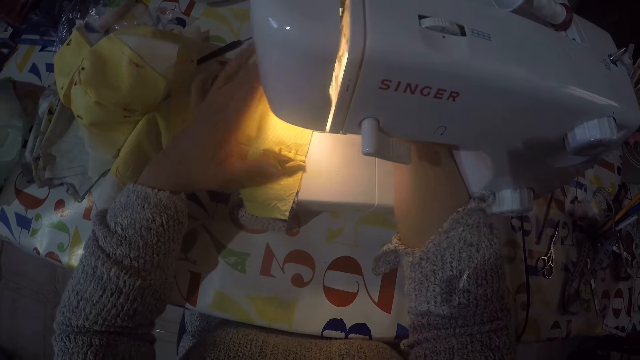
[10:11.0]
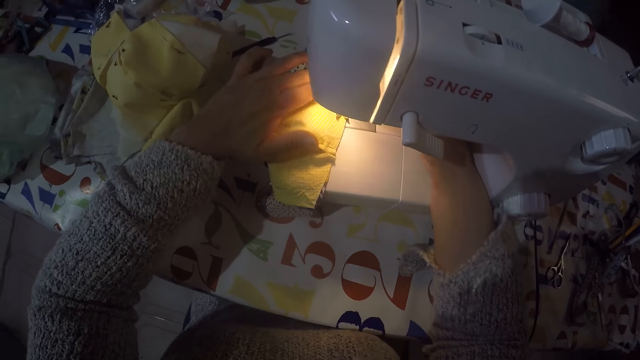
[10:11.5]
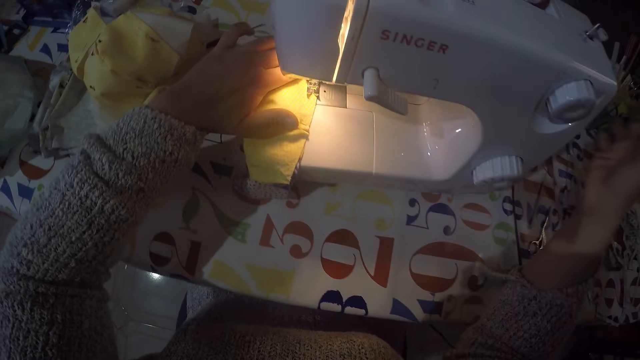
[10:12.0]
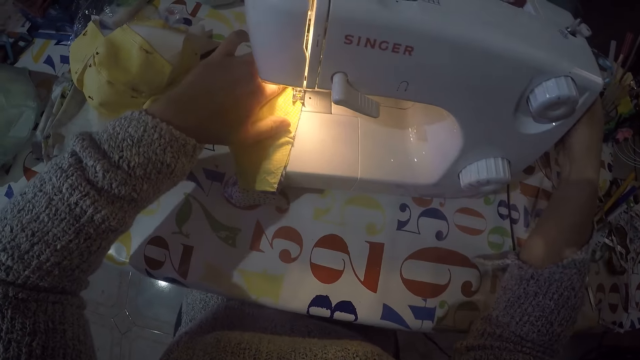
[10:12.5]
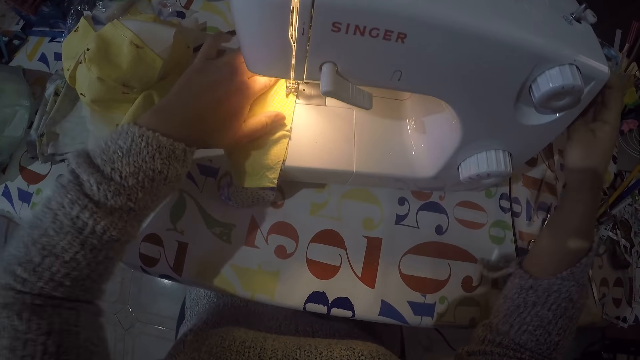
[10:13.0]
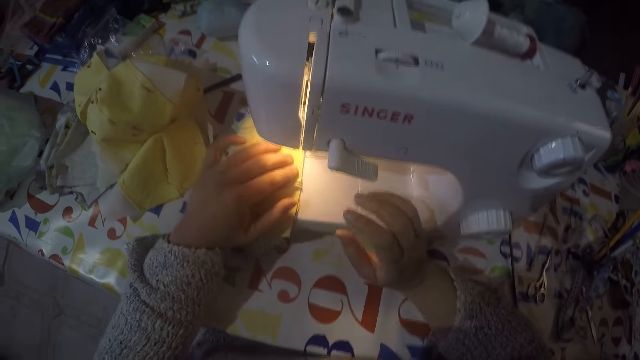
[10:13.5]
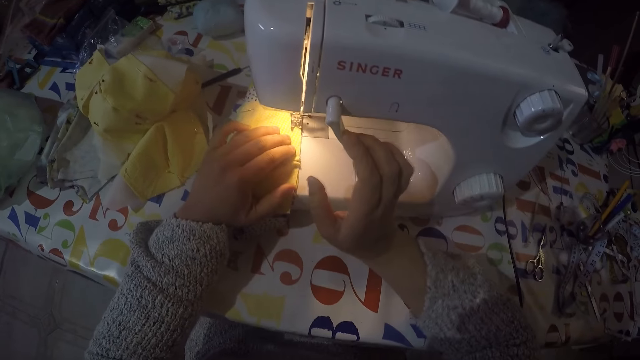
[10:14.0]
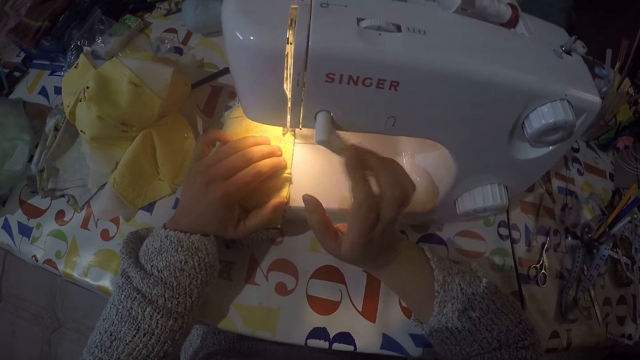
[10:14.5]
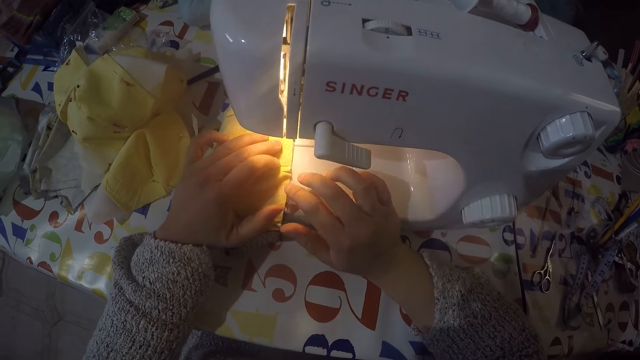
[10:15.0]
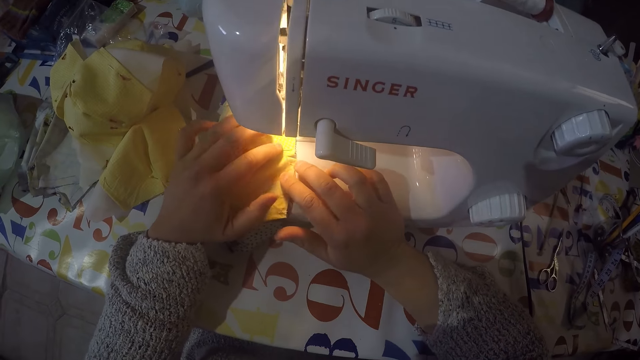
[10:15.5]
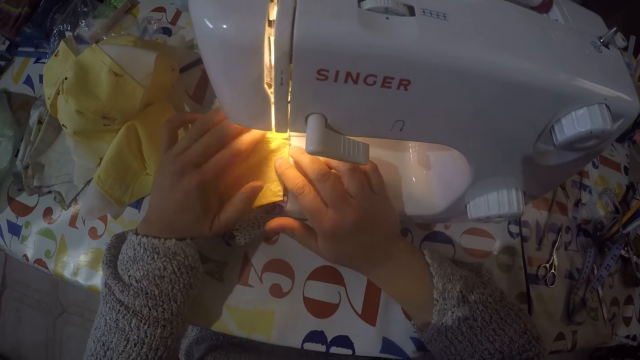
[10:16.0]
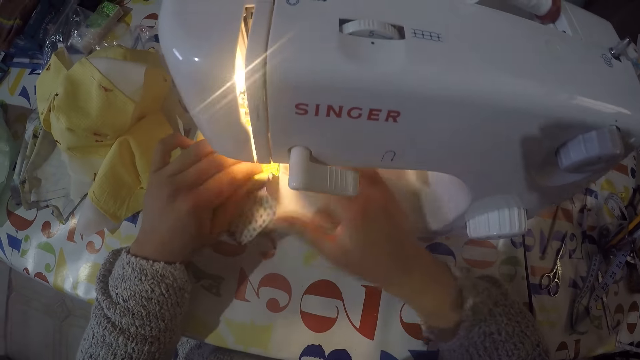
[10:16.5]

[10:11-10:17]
The camera wearer sews on the joined pieces.

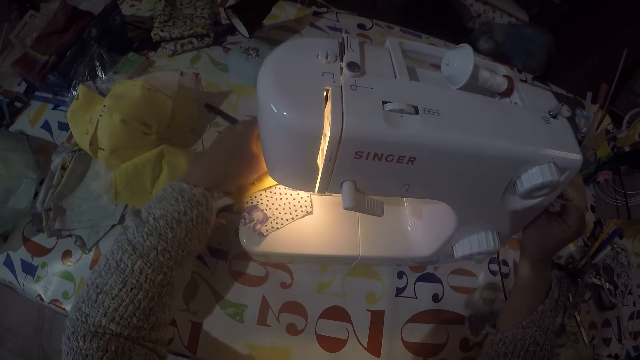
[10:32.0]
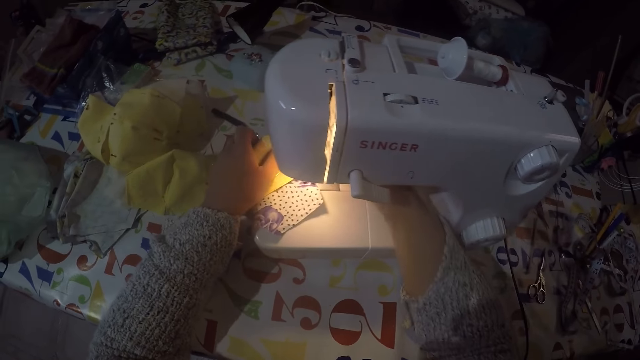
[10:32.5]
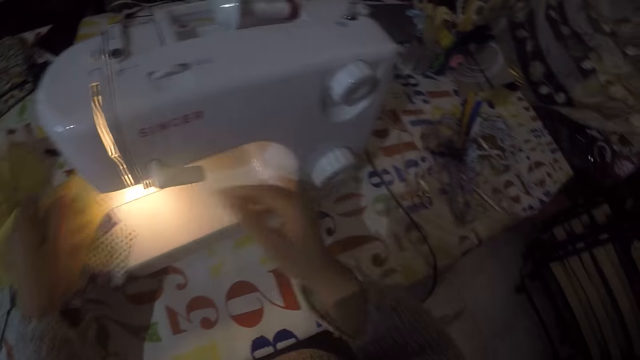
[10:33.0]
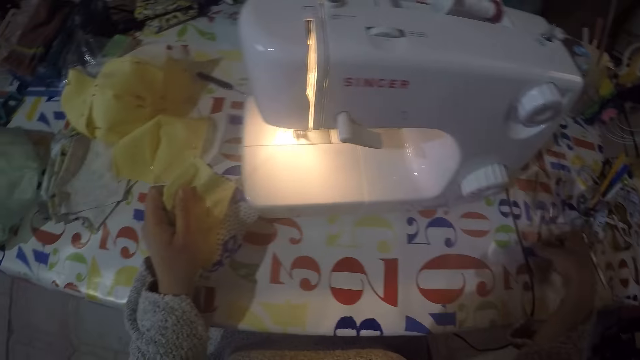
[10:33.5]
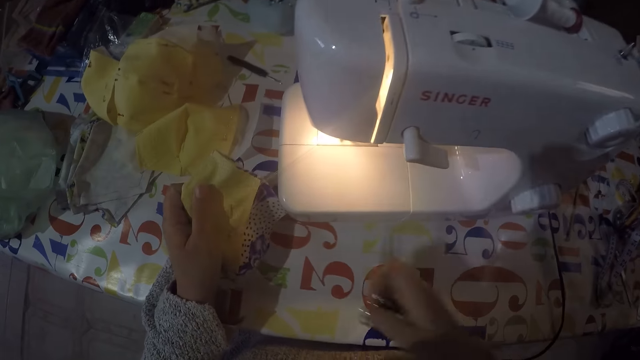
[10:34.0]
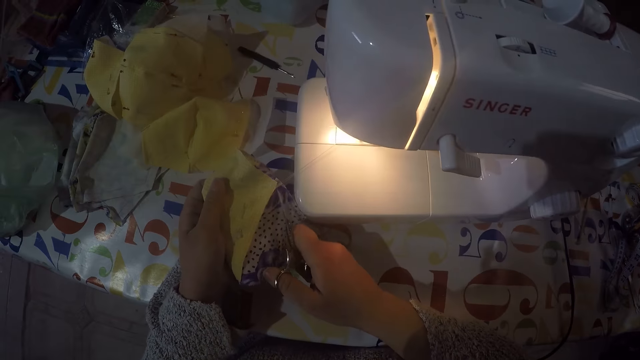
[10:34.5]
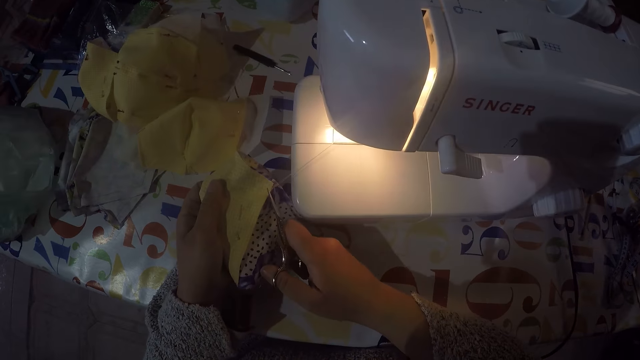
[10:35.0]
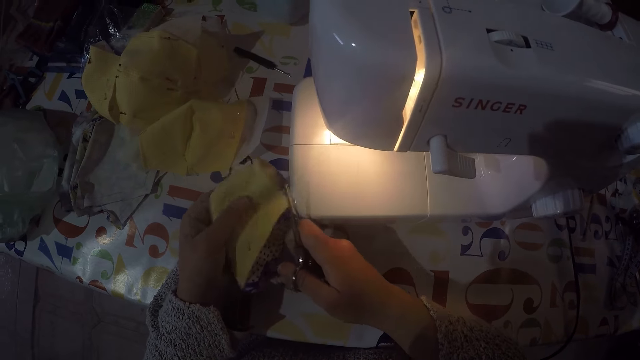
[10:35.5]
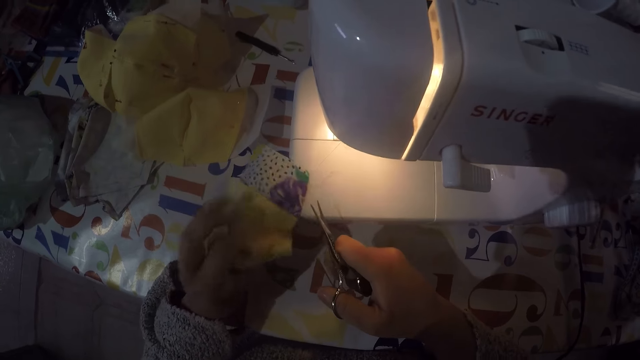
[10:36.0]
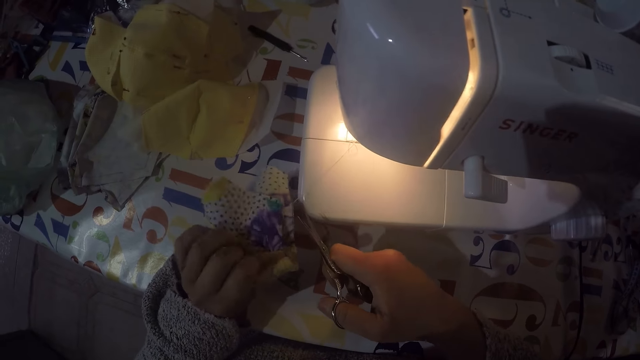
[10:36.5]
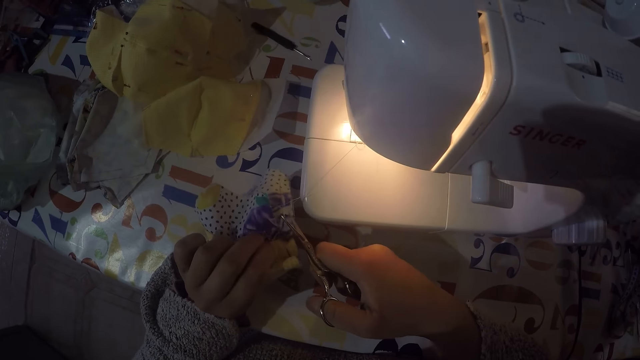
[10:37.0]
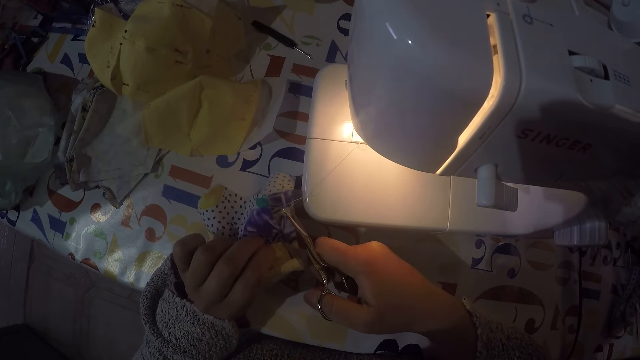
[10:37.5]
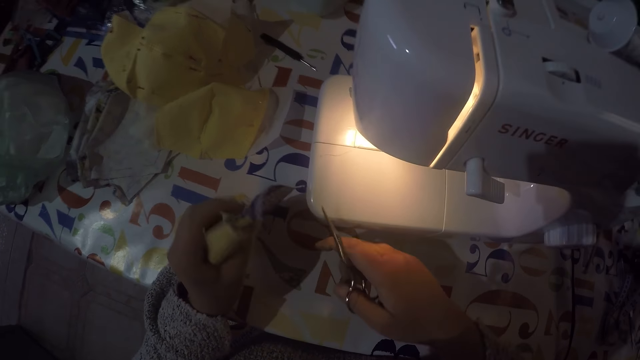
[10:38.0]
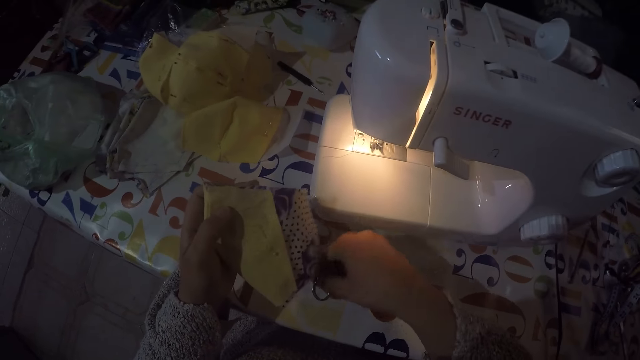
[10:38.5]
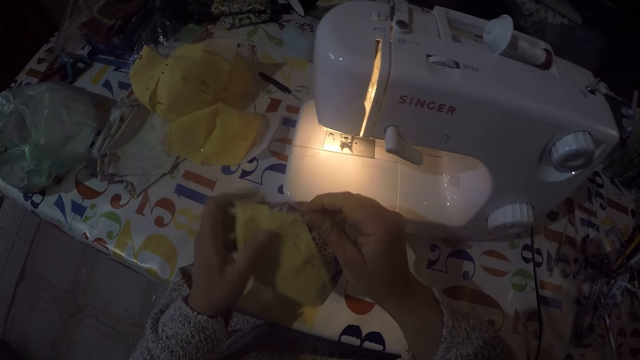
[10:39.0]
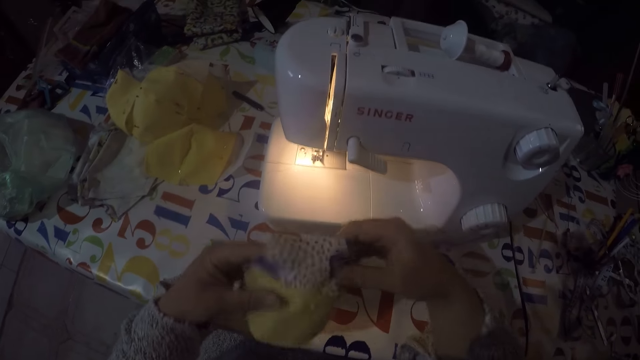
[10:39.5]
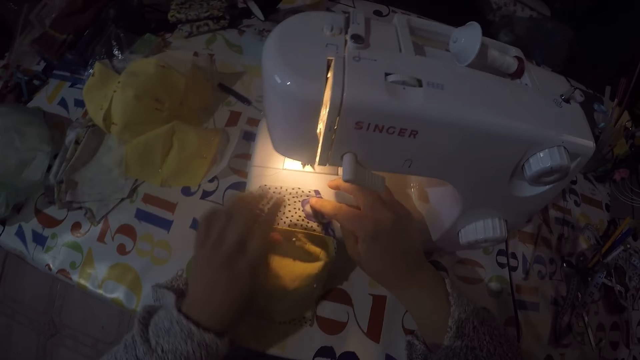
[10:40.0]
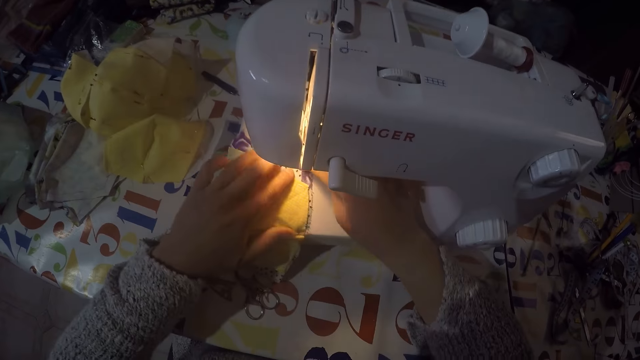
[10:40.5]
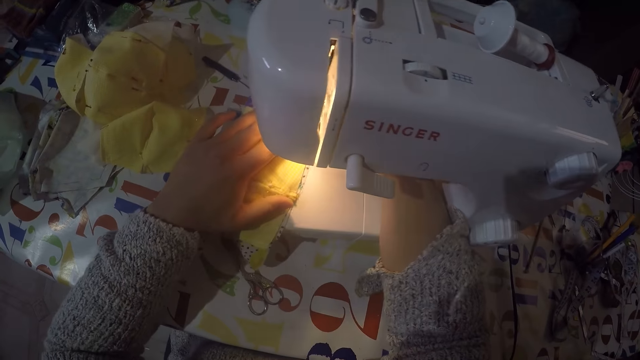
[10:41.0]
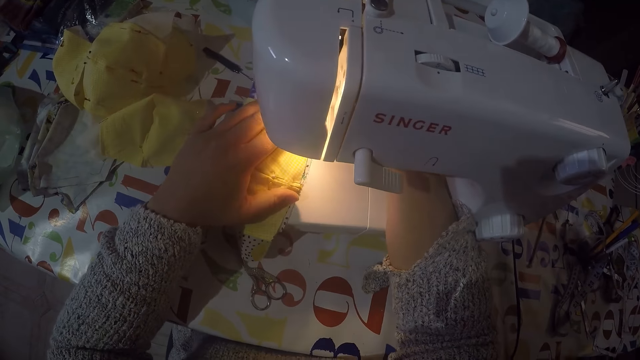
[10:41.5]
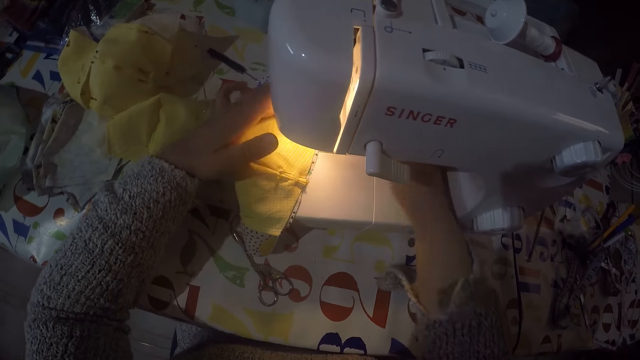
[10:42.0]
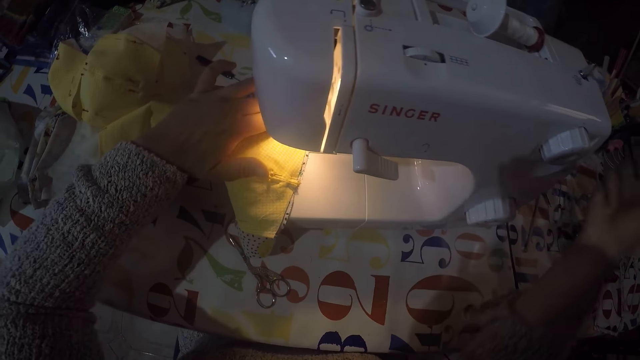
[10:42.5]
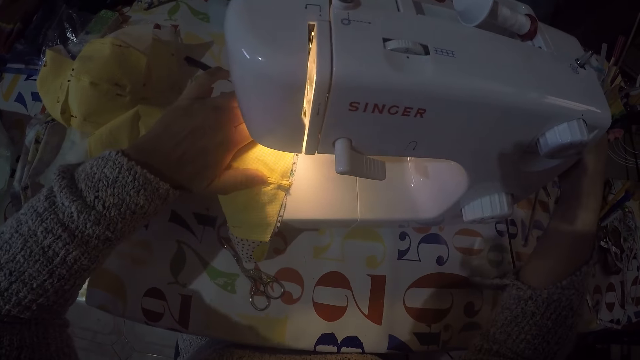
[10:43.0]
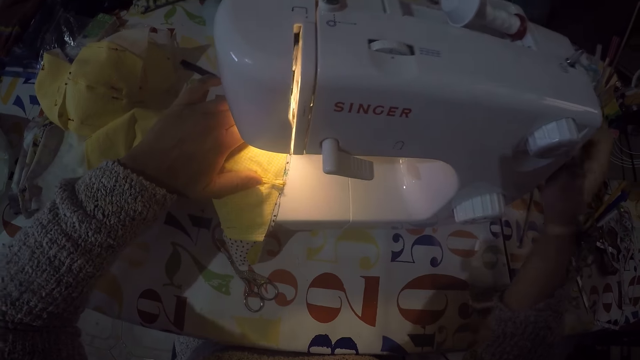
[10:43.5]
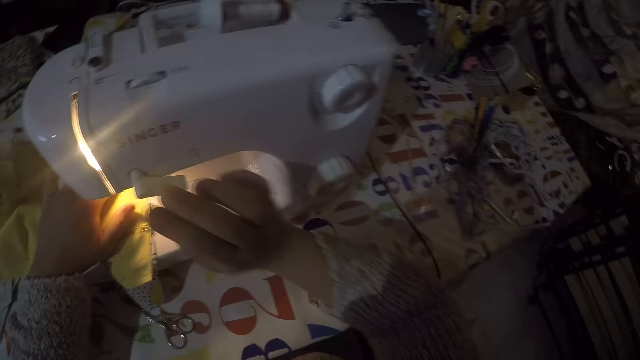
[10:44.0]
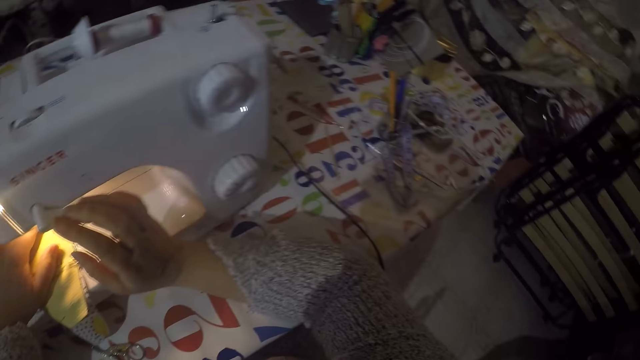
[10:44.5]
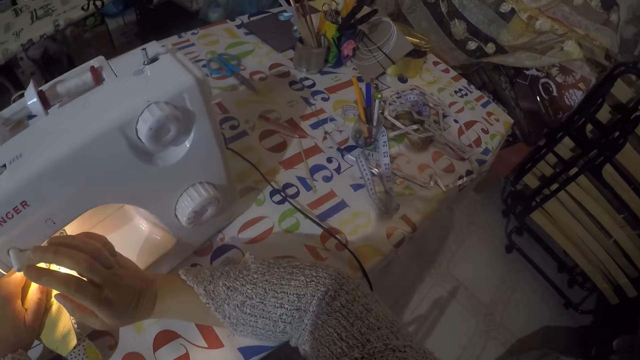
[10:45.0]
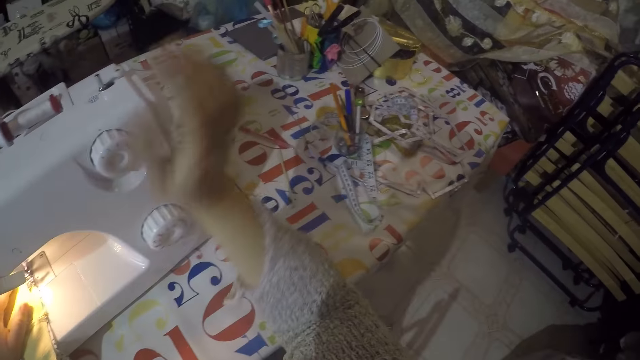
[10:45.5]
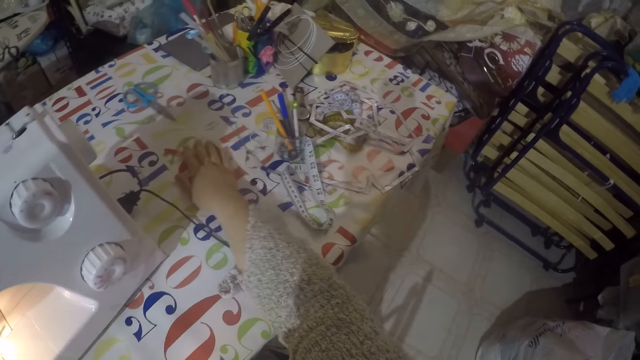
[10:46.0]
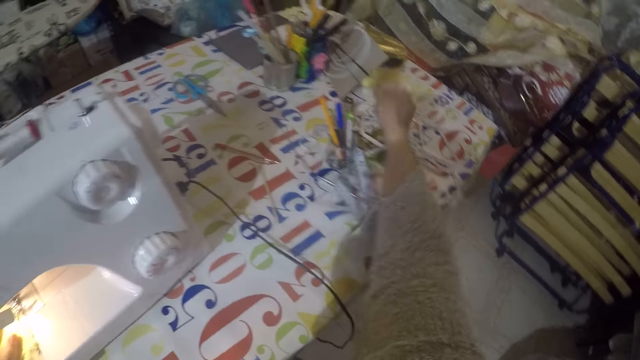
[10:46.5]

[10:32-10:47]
The camera wearer picks up a pair of scissors. They cut the string using the scissors. They put the scissors on the table. They sew the joined pieces of cloth using the sewing machine.
